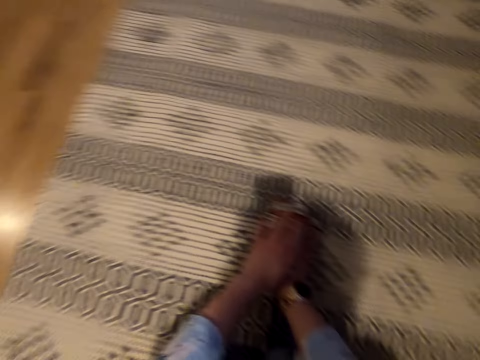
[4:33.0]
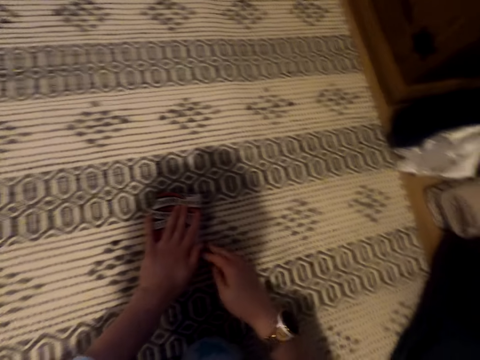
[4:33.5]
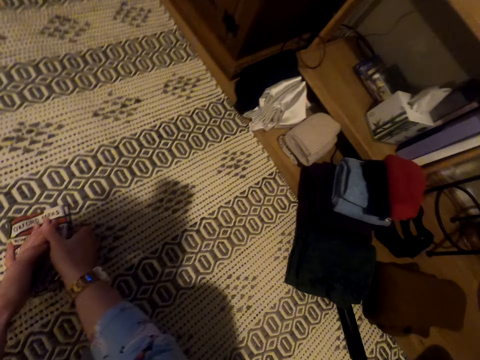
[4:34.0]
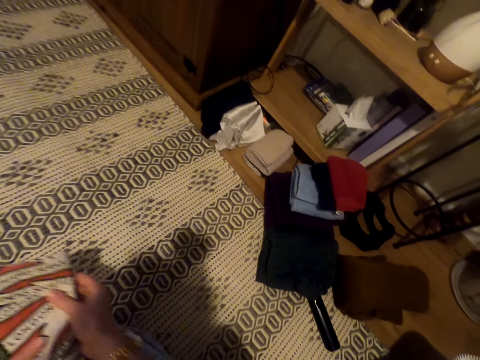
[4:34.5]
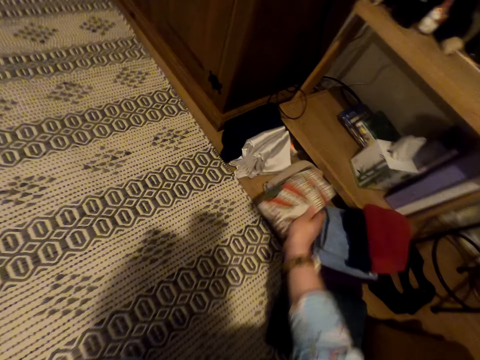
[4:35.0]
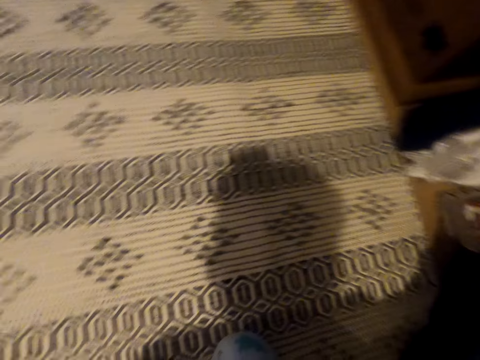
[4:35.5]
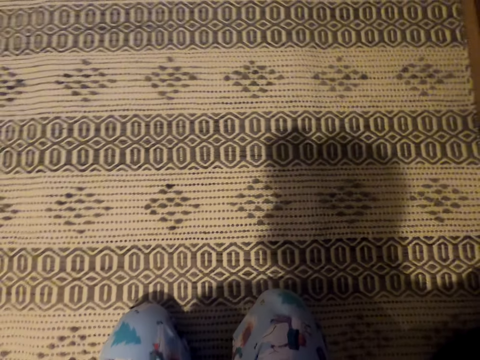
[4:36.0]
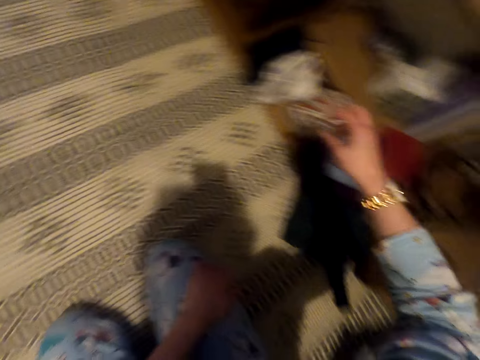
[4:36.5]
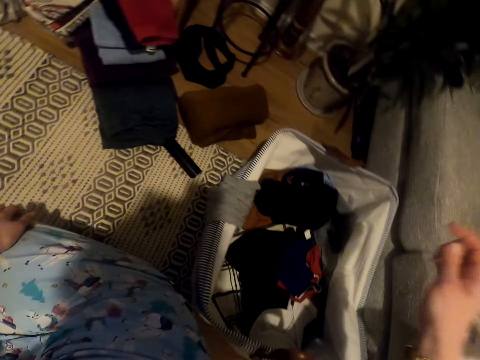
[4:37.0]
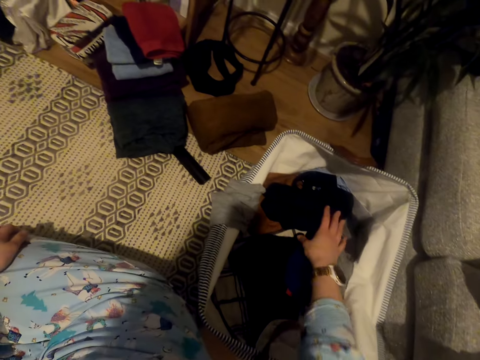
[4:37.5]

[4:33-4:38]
The camera wearer places the cloth on other clothes.

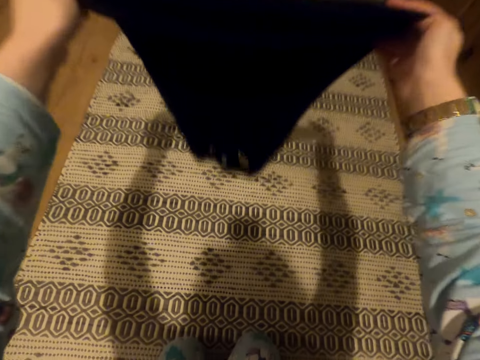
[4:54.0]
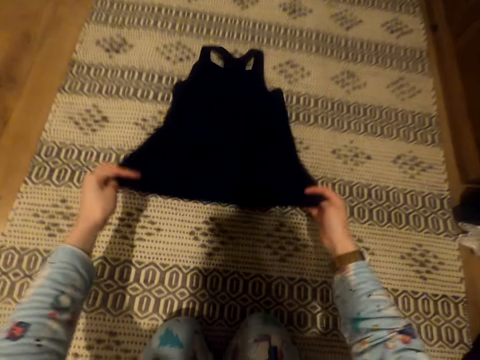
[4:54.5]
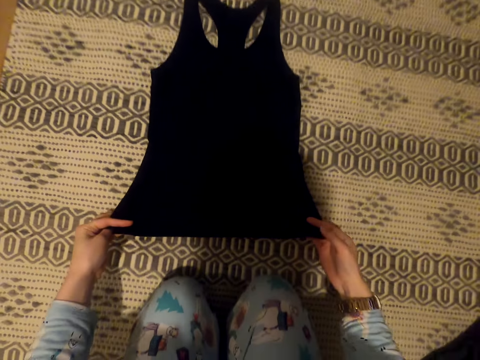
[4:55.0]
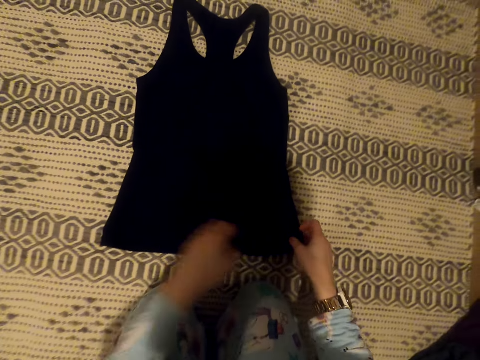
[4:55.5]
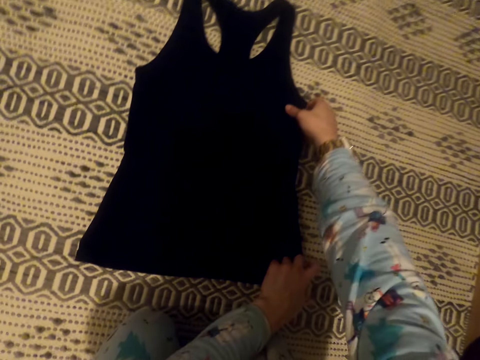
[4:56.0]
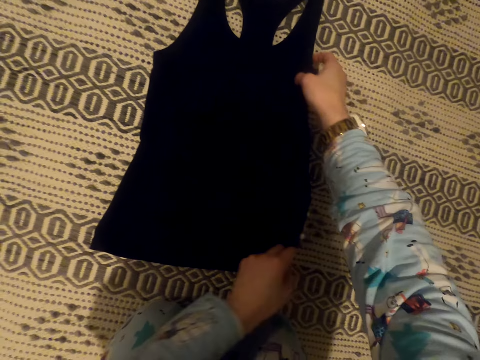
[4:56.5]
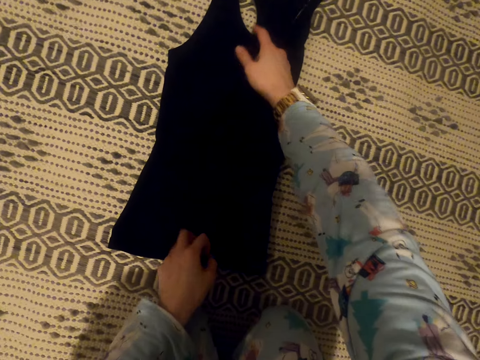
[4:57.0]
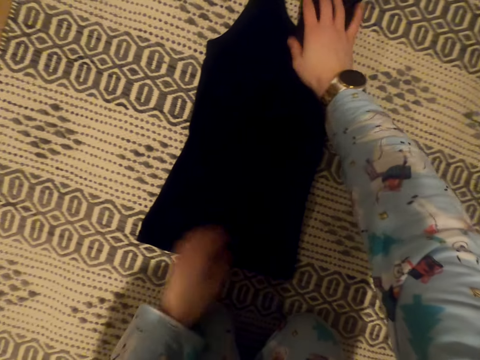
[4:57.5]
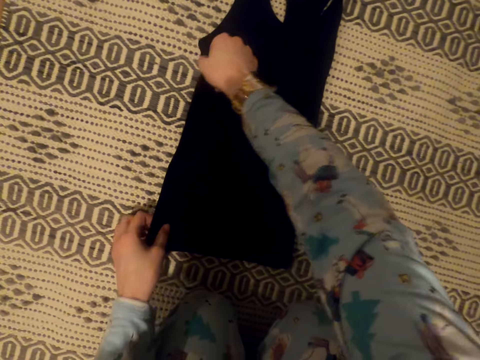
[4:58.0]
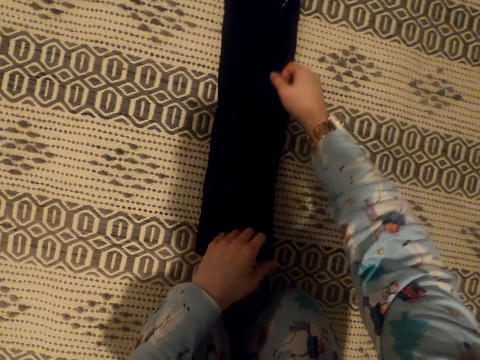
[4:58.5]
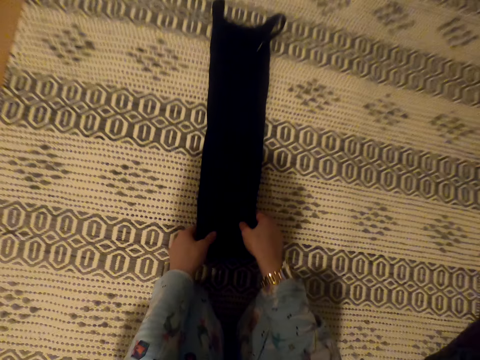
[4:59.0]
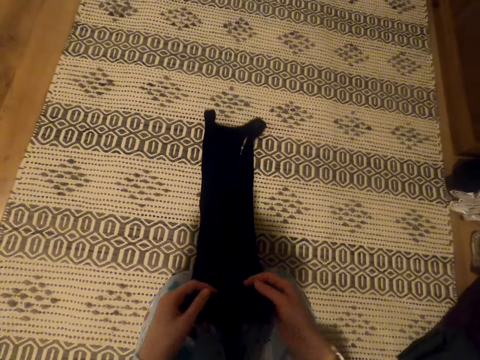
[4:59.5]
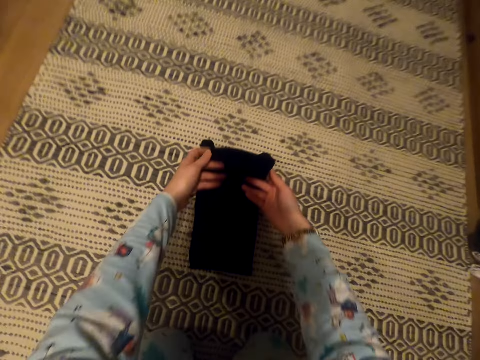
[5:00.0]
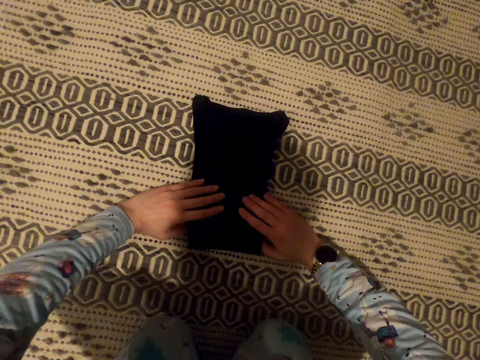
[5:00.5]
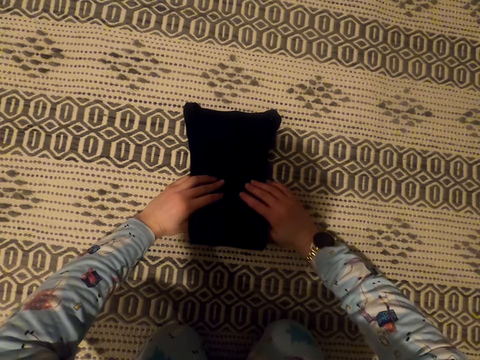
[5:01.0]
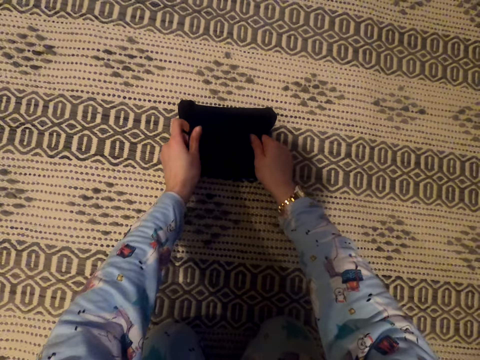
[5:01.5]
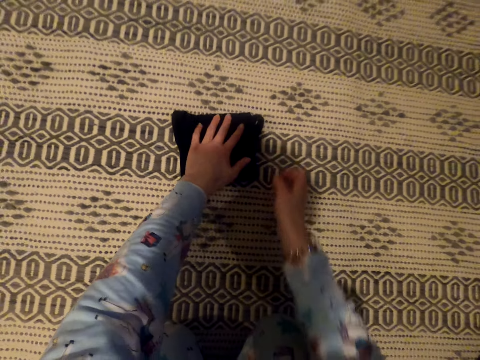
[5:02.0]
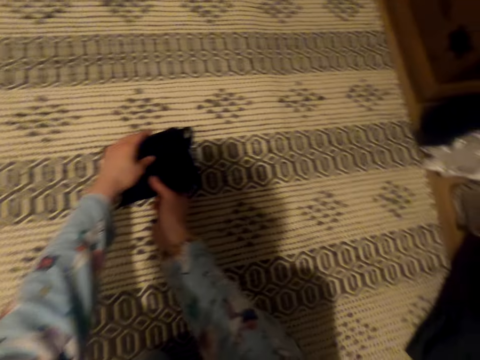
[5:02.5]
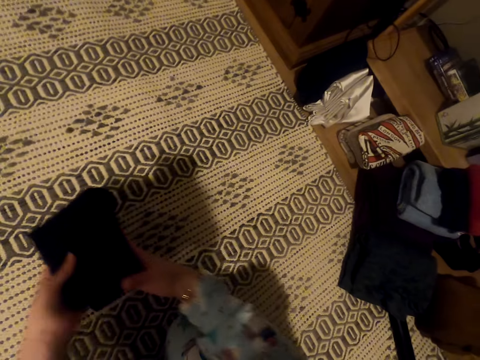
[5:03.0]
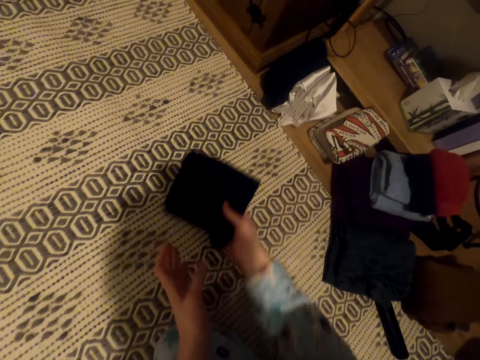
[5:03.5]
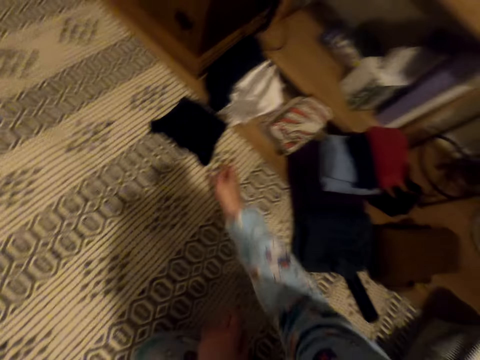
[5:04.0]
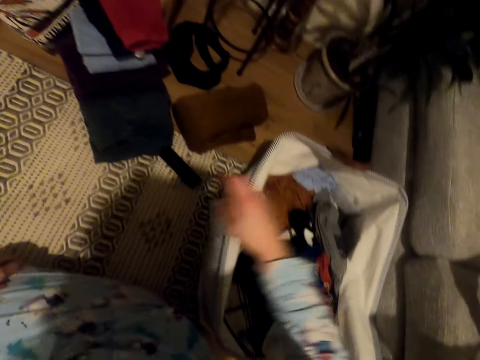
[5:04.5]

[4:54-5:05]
The camera wearer places the vest on the carpet. They fold the vest. They move the vest towards the pile of clothes.

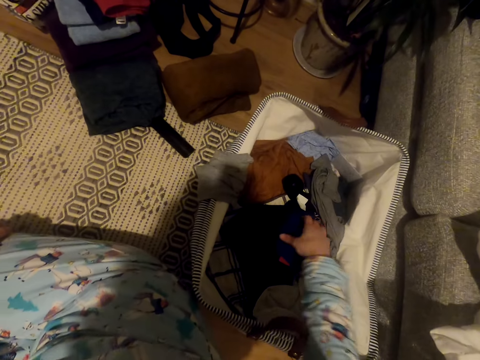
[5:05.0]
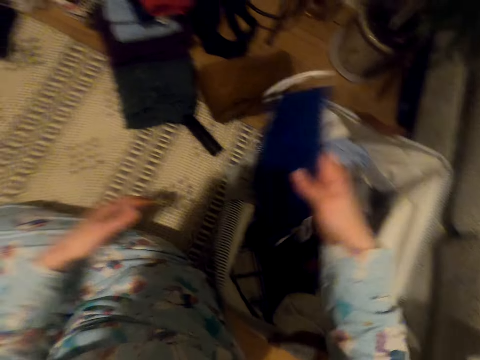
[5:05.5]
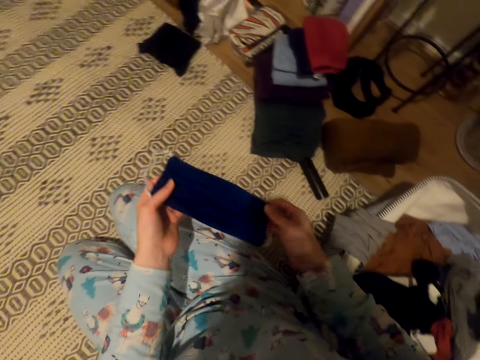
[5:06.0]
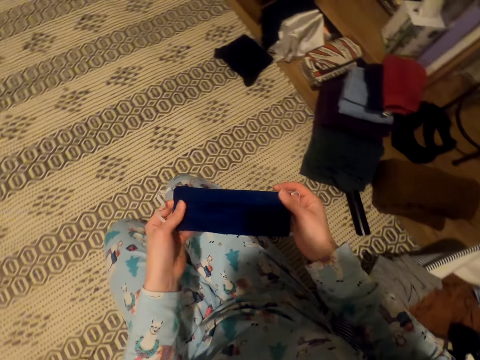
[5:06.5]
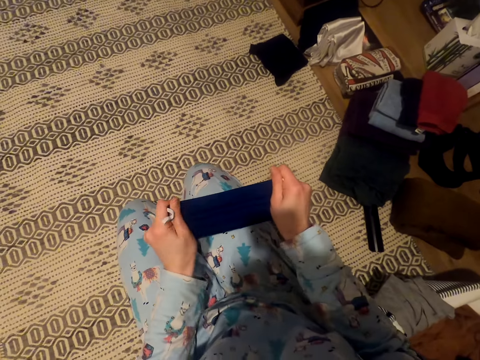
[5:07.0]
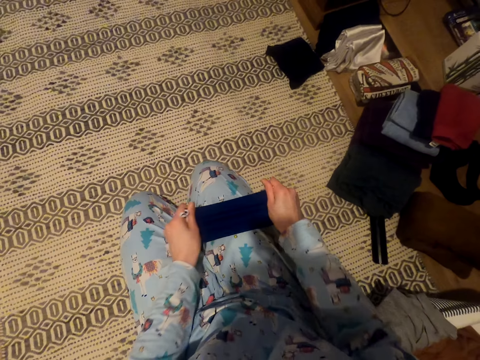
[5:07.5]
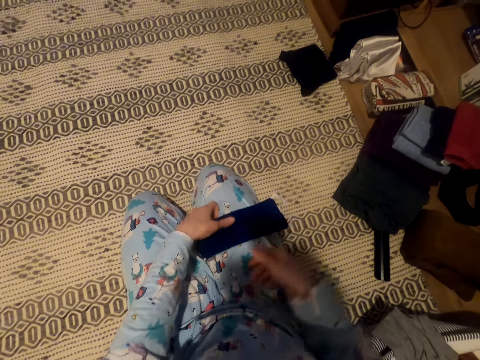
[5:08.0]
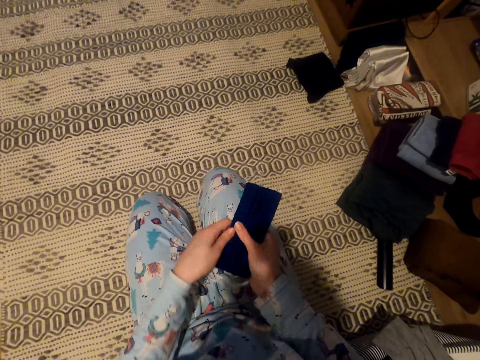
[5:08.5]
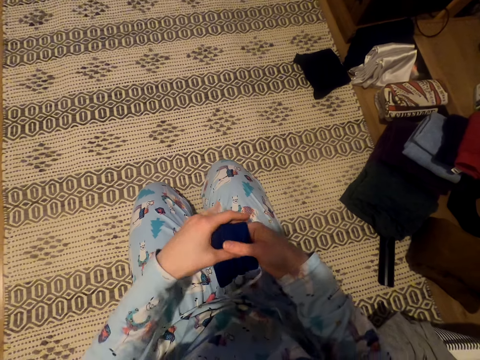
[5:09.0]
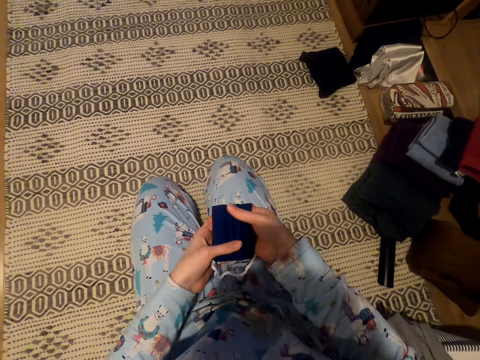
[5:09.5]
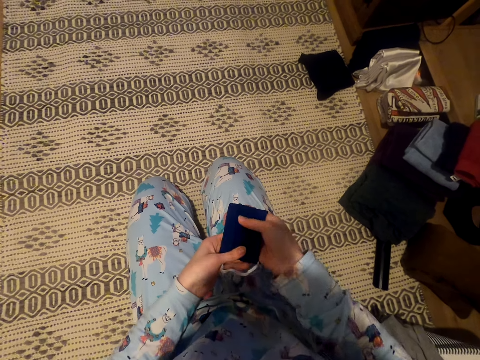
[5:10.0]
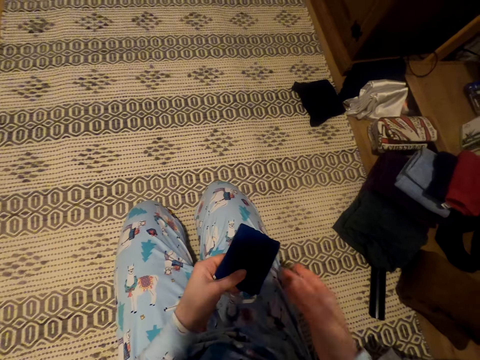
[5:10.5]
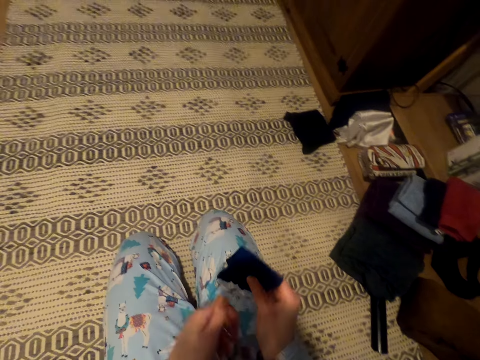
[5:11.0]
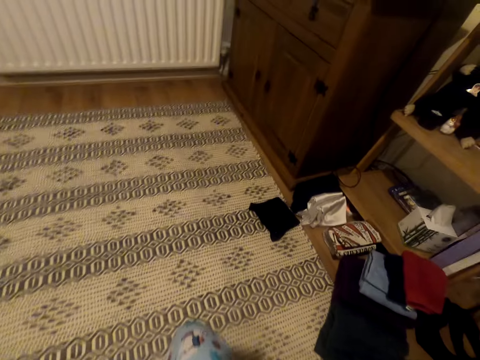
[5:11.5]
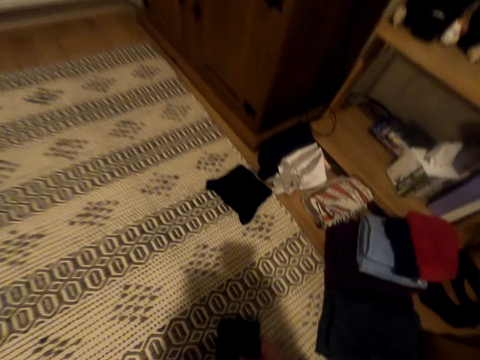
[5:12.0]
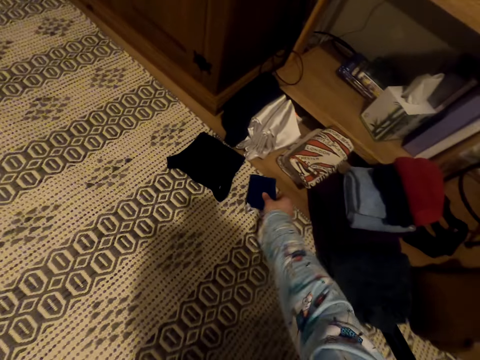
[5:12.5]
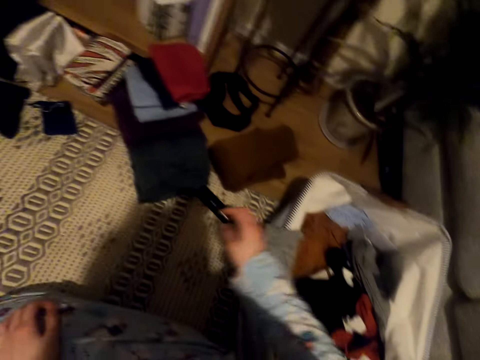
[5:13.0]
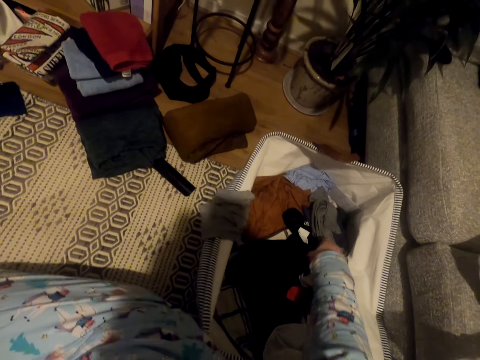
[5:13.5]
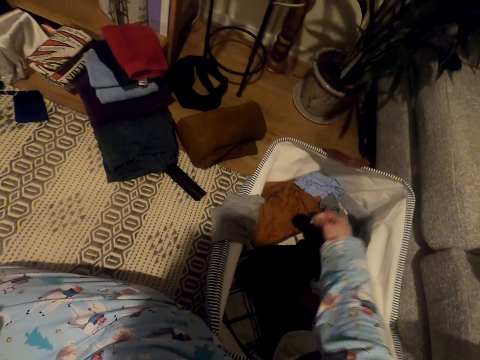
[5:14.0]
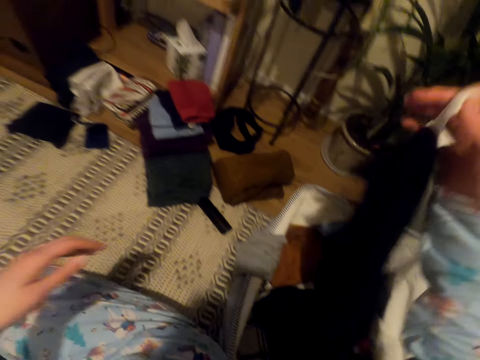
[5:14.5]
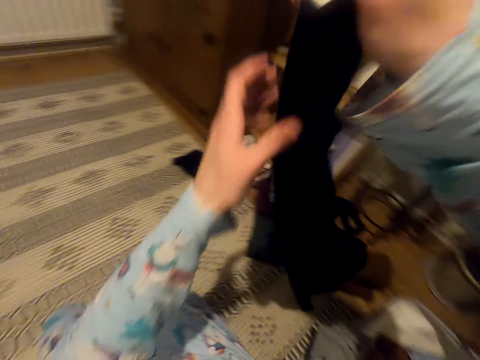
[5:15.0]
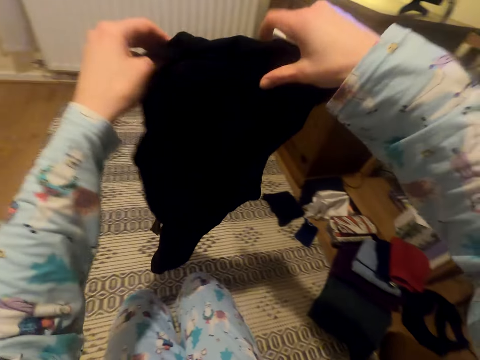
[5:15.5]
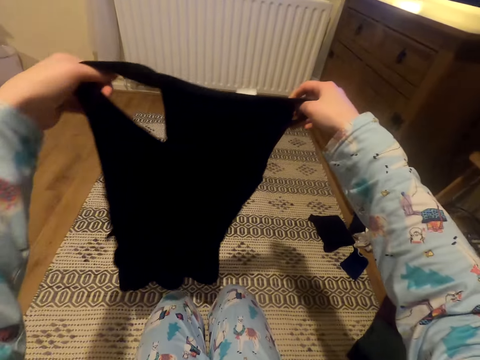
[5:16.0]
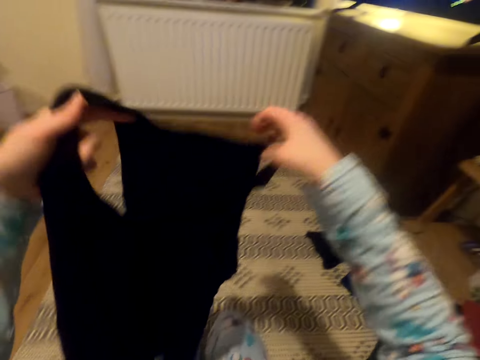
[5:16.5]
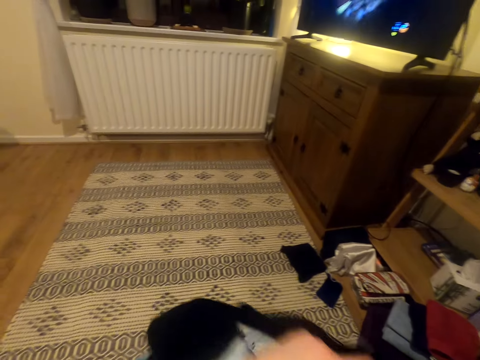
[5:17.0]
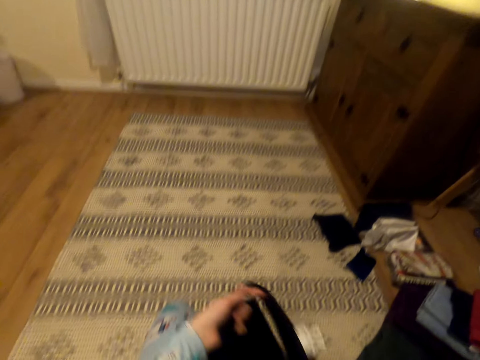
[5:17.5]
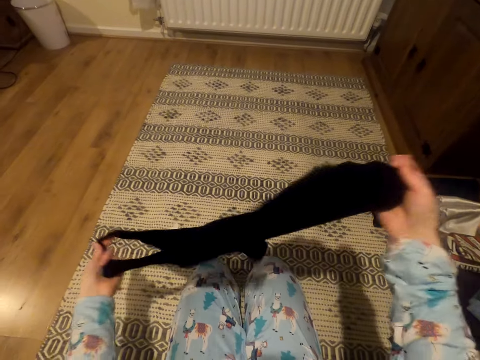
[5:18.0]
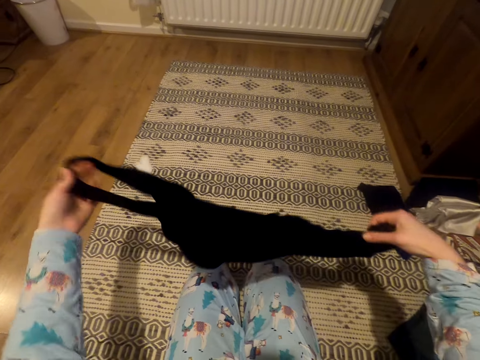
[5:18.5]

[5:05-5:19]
The camera wearer removes the face mask from the suitcase. She pulls on the face mask, places the face mask on her hip, and picks up the face mask. She folds the face mask. She places the face mask on the carpet. She removes the vest from the suitcase. She adjusts the vest. She places her hand on the inside of the vest. She overturns the vest.
